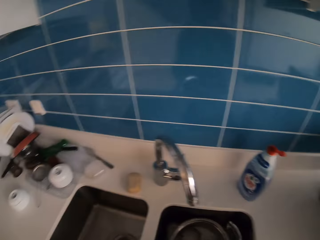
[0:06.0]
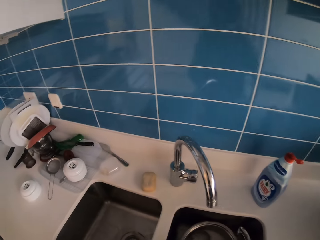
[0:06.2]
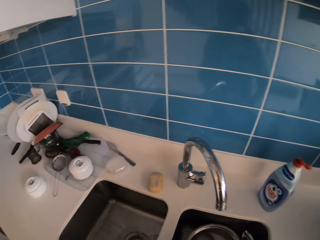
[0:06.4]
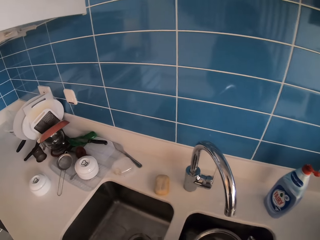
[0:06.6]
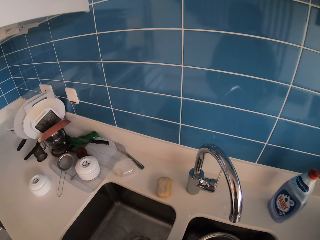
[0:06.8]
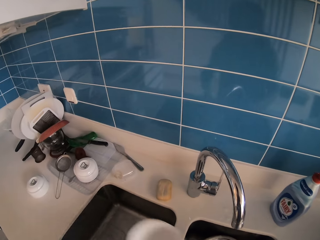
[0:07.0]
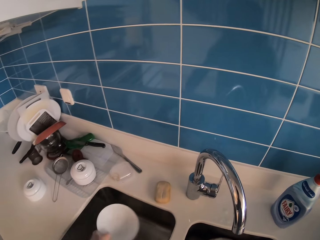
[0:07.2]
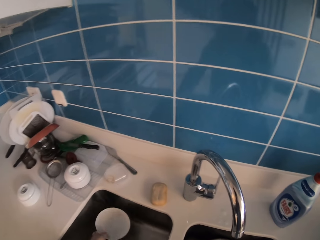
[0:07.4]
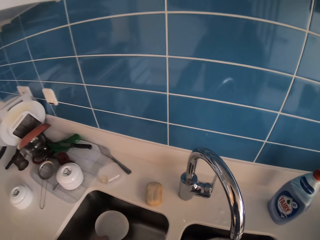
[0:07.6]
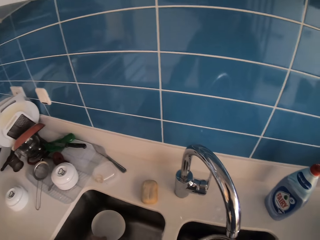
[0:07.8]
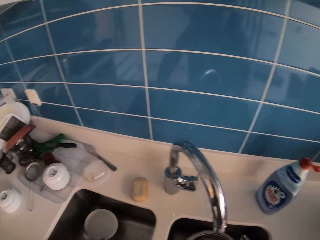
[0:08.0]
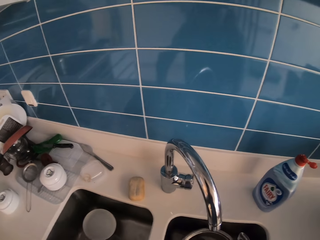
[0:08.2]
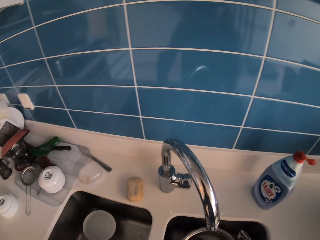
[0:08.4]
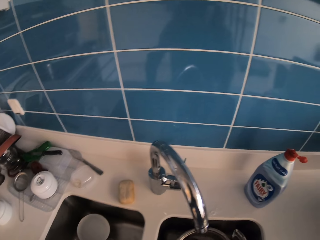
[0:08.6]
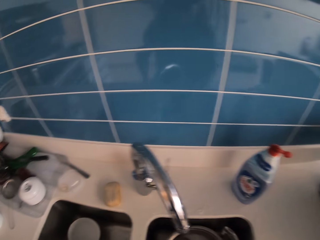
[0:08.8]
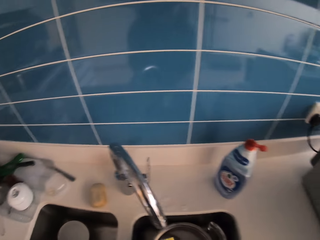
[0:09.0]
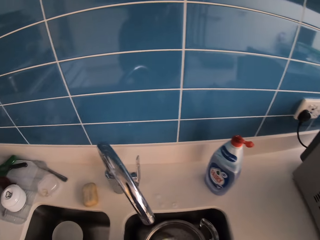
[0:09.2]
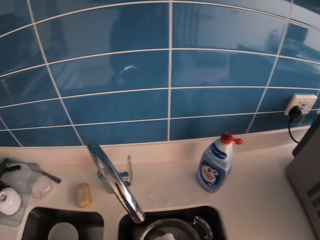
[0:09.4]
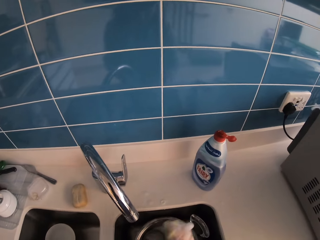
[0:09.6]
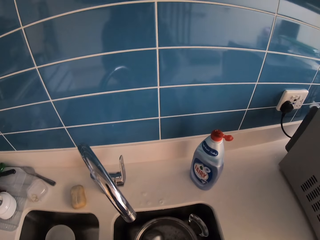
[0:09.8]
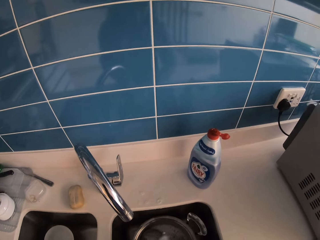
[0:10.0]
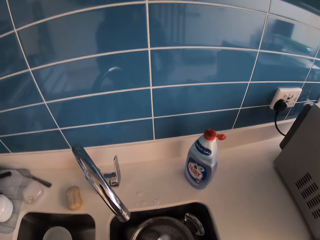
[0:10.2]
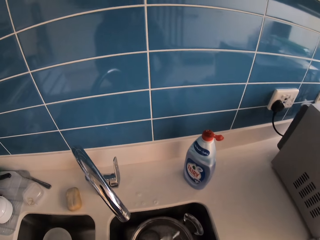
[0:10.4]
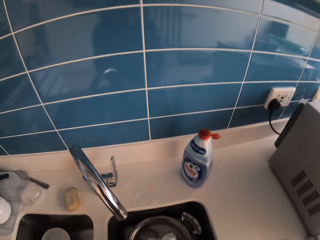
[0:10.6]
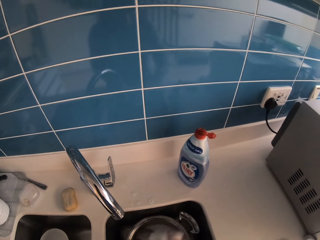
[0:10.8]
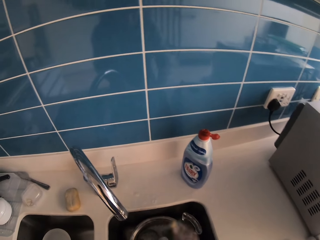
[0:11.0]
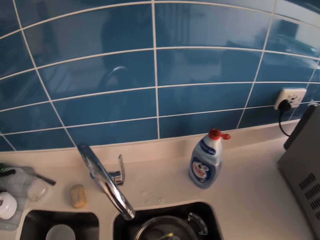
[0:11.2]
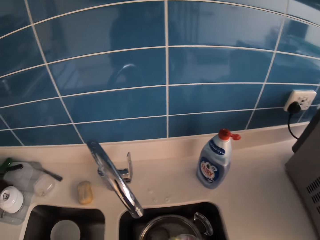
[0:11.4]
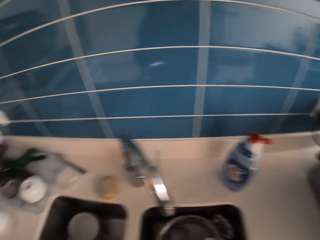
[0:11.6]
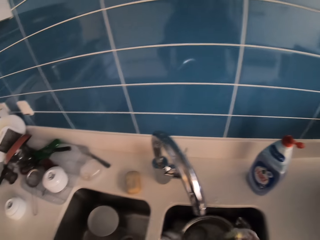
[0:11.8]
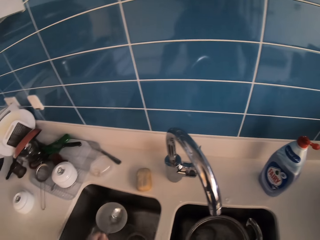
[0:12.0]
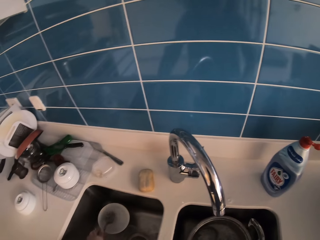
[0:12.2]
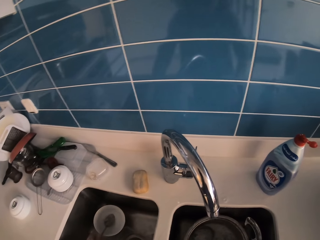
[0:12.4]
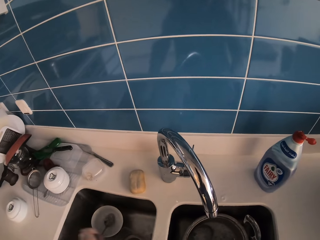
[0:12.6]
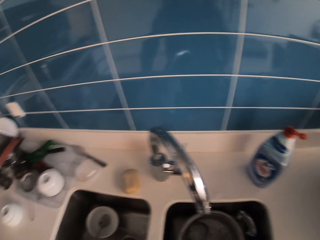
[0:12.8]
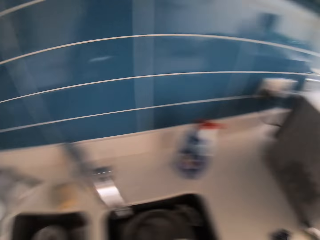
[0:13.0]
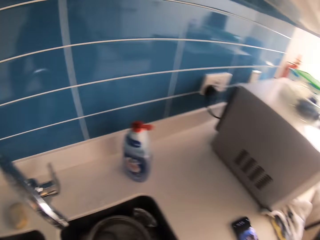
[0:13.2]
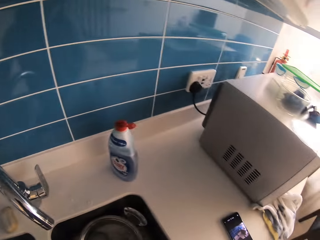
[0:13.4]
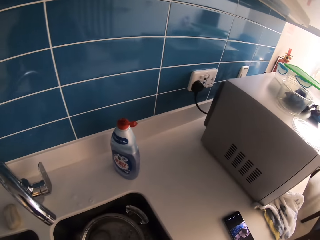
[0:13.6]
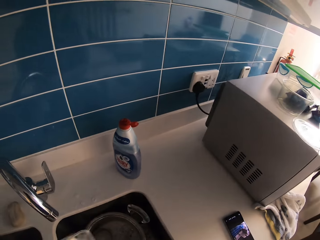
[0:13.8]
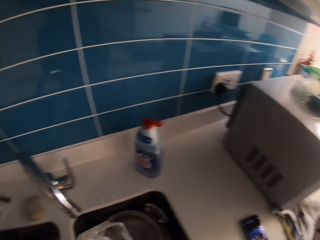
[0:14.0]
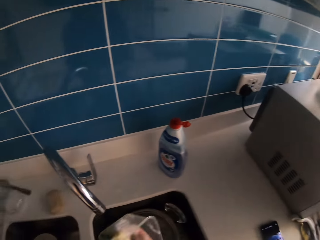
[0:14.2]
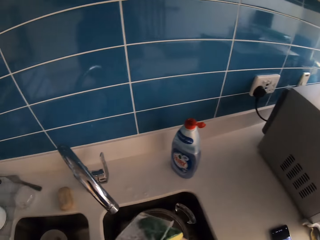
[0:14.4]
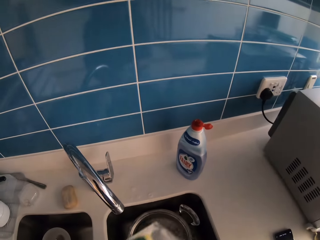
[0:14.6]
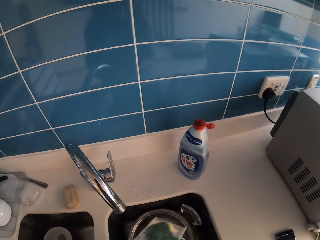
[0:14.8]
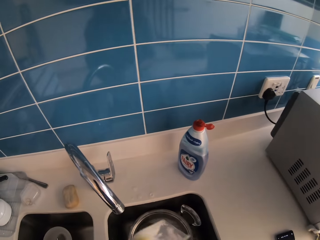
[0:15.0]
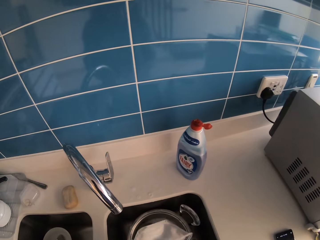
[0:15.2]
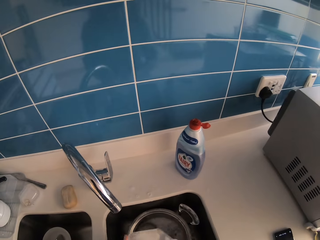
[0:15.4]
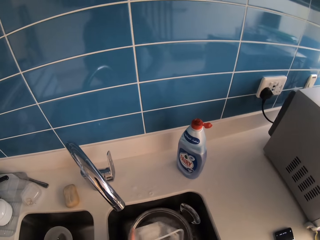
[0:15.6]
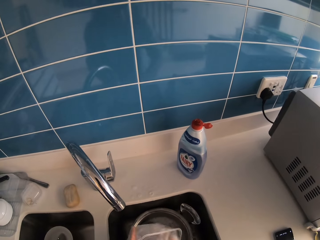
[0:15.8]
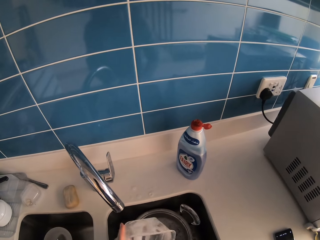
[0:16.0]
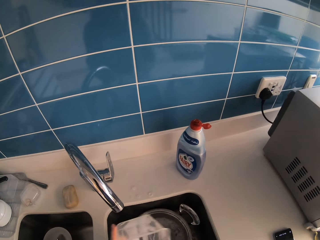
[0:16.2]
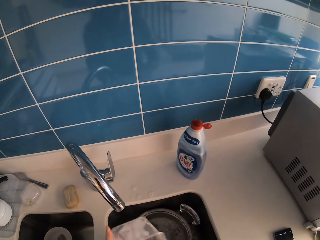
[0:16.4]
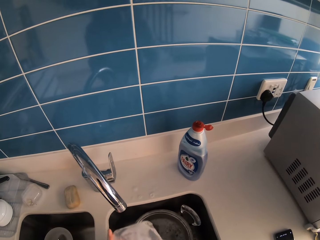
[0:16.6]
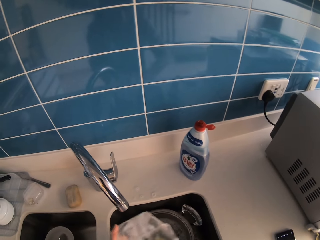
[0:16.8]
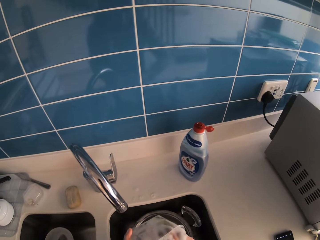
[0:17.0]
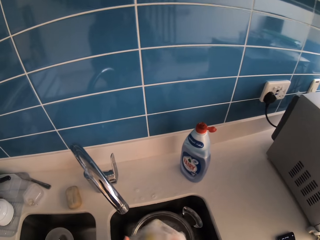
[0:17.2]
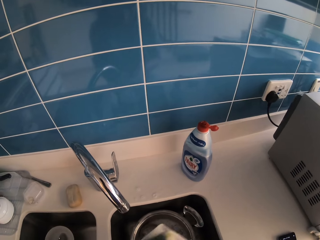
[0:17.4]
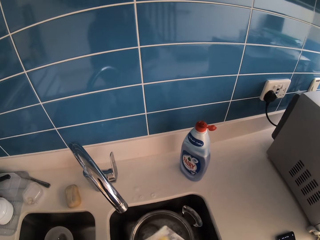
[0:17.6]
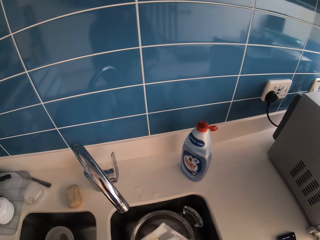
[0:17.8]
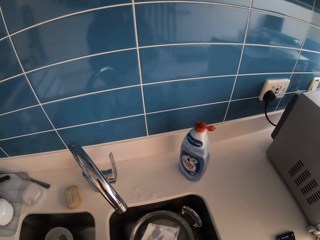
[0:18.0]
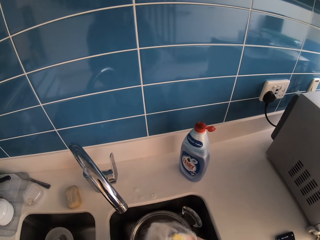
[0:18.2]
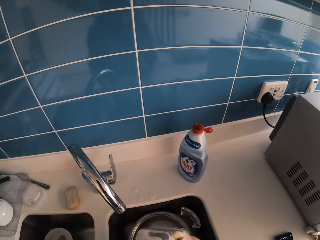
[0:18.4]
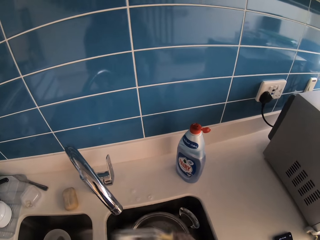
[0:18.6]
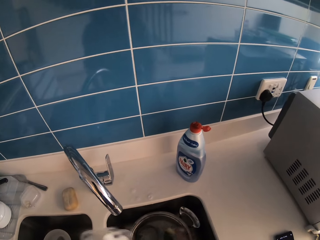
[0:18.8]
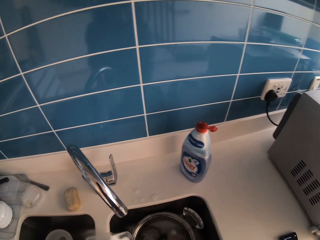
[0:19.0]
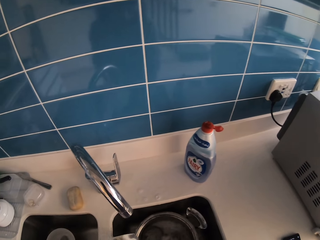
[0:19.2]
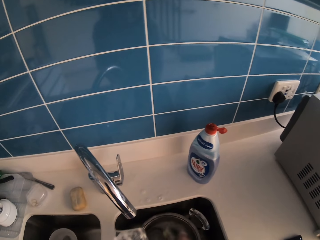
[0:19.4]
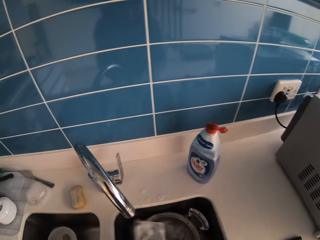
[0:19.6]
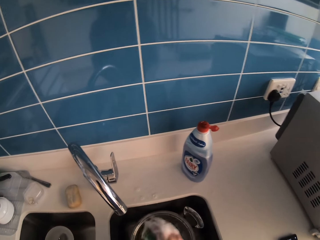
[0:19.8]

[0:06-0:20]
The camera wearer places the plate in the sink. They wash the plate in the sink. They wash the spoon in the sink. They place the spoon in the sink. They put the plate in the sink. They wash the lunch box in the sink. They wash the plate in the sink.

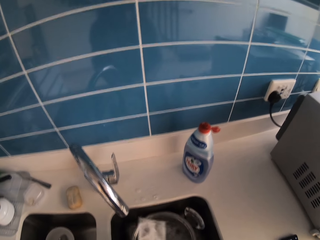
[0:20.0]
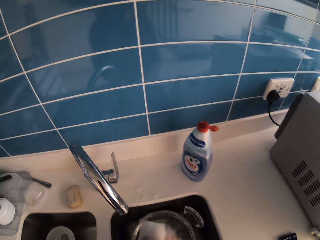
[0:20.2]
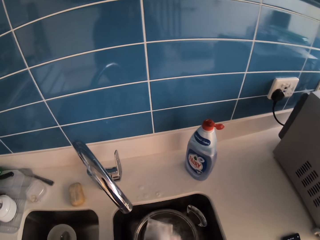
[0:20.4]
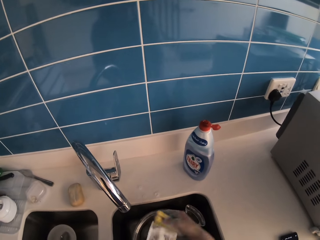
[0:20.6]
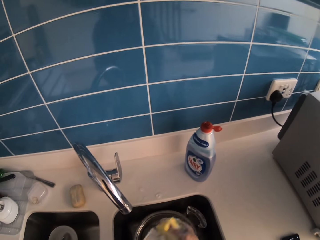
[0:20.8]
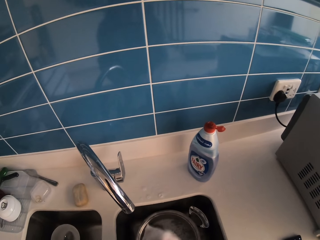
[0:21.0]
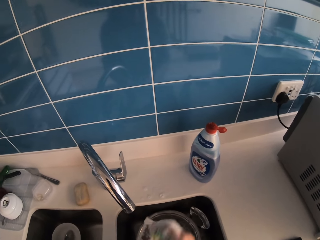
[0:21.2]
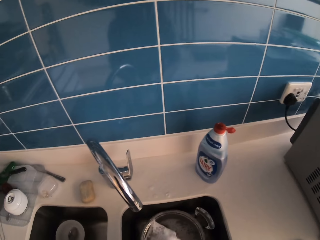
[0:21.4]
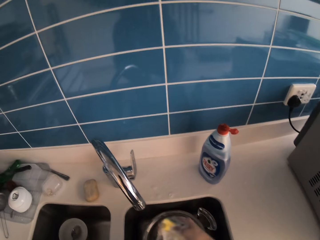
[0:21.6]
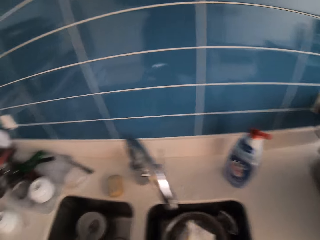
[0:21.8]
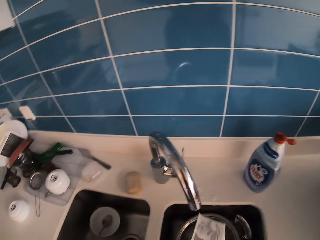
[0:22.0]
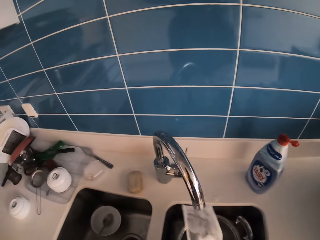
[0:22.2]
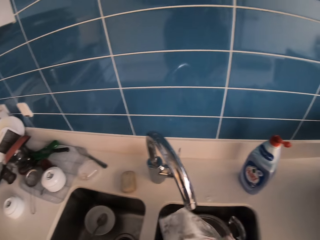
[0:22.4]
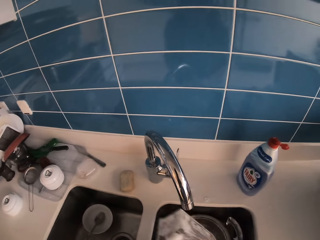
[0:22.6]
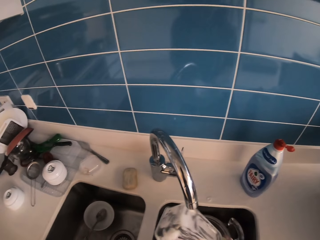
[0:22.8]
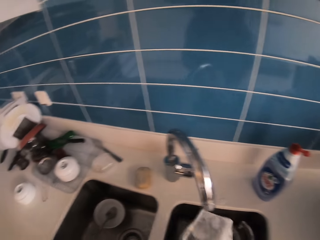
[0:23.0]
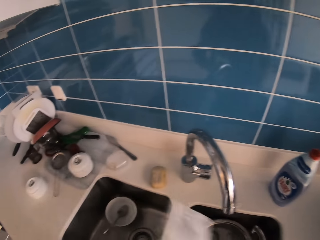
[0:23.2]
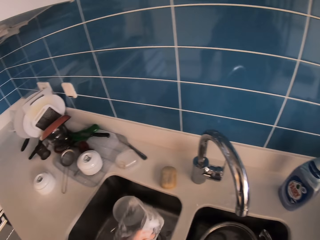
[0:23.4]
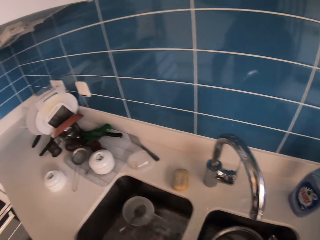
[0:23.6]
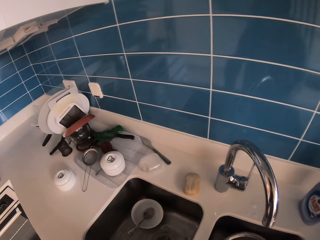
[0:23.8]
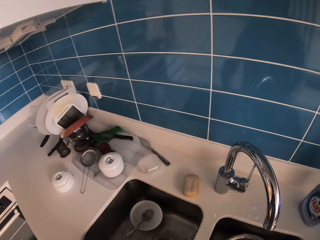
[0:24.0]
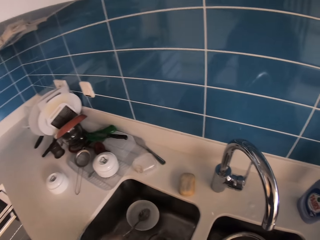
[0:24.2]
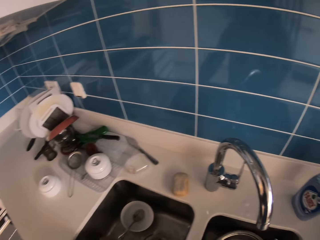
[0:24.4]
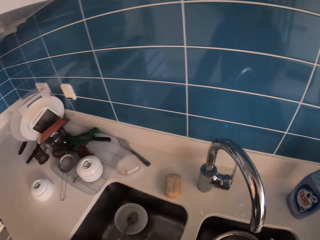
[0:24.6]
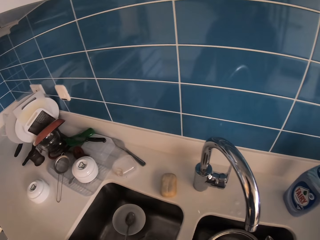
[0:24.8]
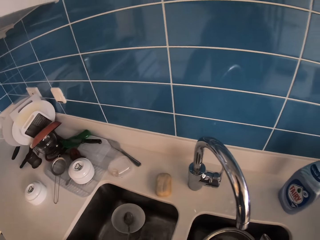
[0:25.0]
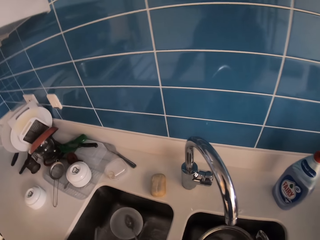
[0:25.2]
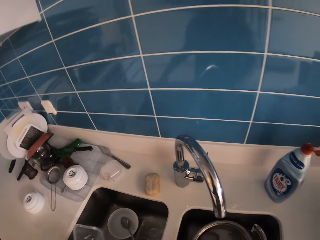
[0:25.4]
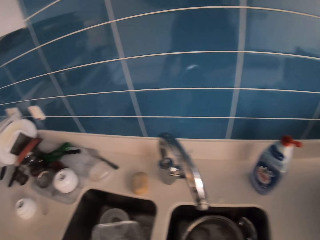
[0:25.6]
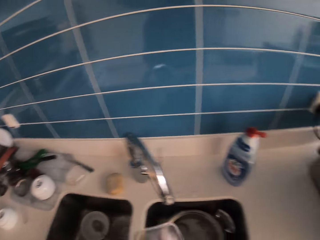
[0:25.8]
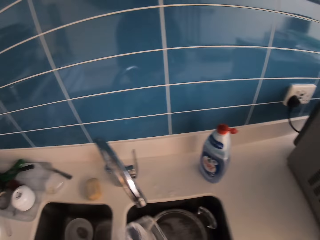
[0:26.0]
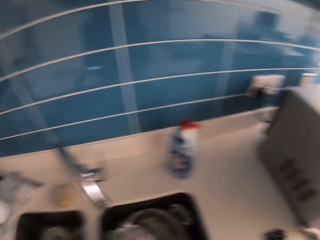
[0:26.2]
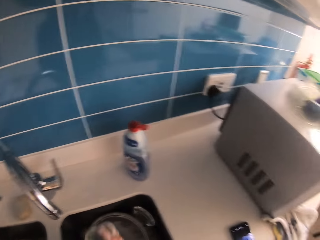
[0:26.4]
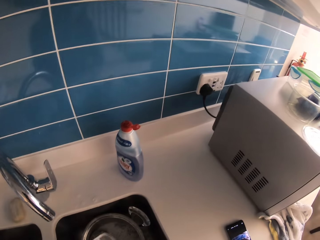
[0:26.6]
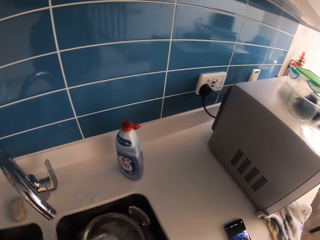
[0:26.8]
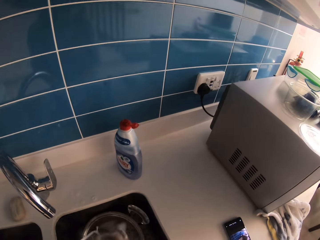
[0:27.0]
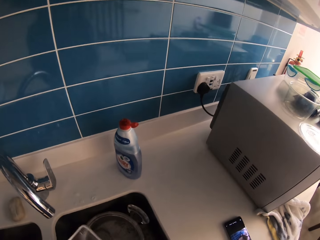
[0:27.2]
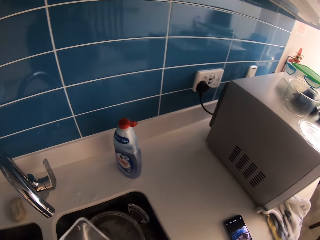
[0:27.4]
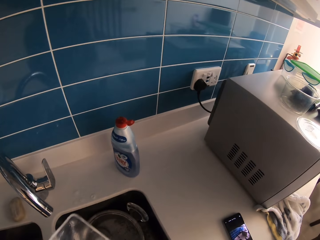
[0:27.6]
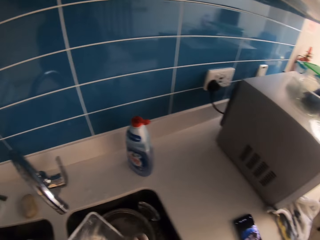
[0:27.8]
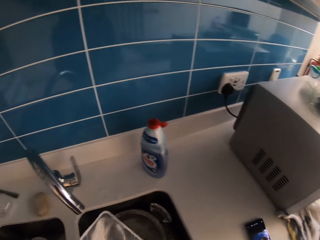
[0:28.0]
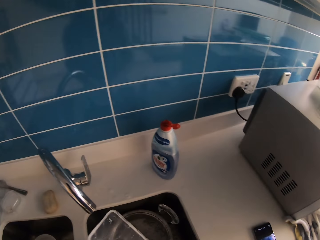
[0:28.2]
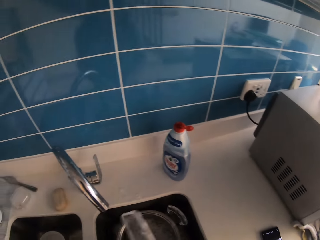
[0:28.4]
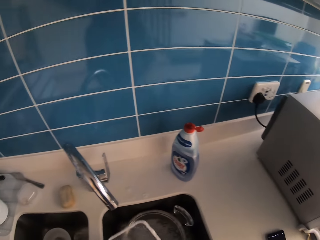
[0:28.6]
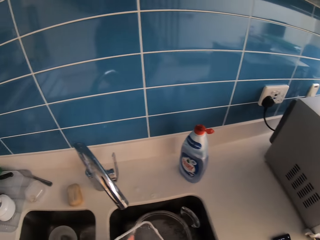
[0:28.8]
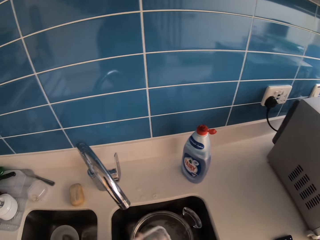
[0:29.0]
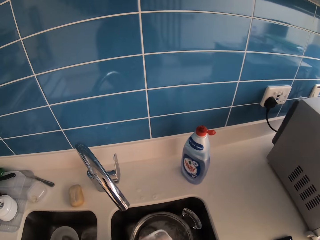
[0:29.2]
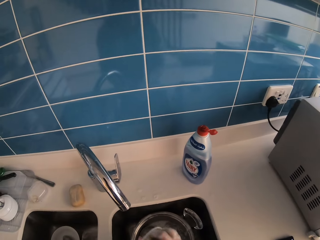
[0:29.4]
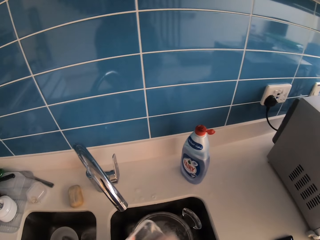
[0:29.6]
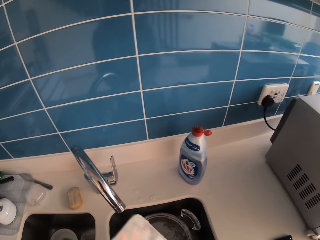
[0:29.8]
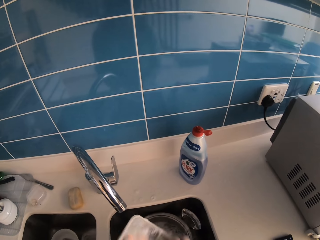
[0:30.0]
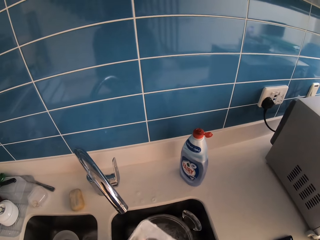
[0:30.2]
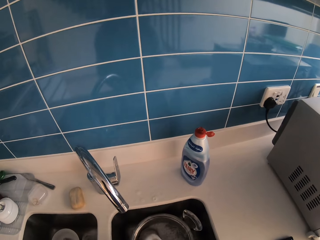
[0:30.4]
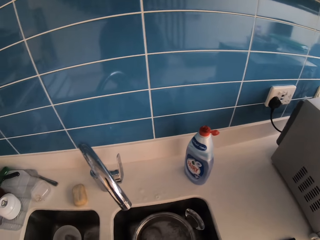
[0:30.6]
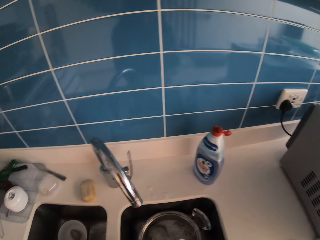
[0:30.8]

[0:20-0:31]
The camera wearer places the lunch box in the sink. They put the plate in the sink. They pick the lid from the sink. They wash the plate in the sink. They wash the lid with both hands.
